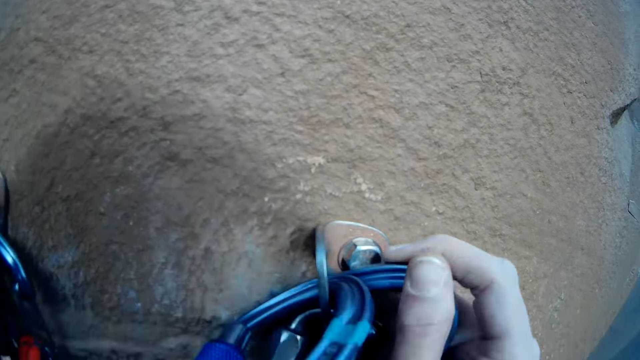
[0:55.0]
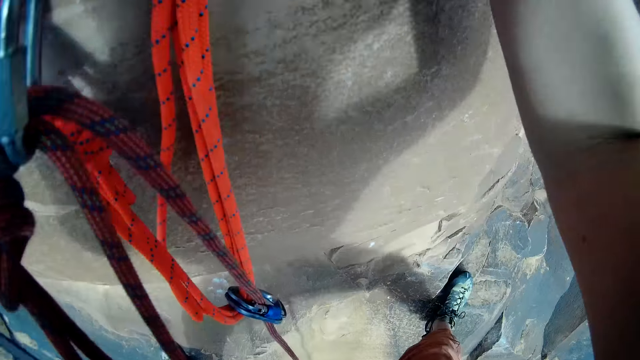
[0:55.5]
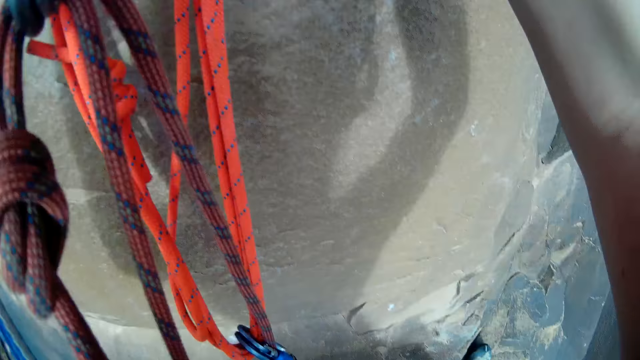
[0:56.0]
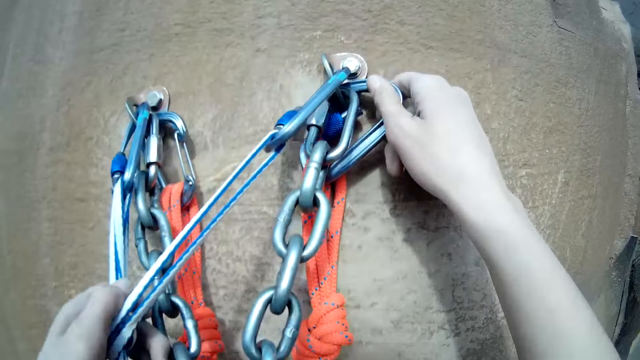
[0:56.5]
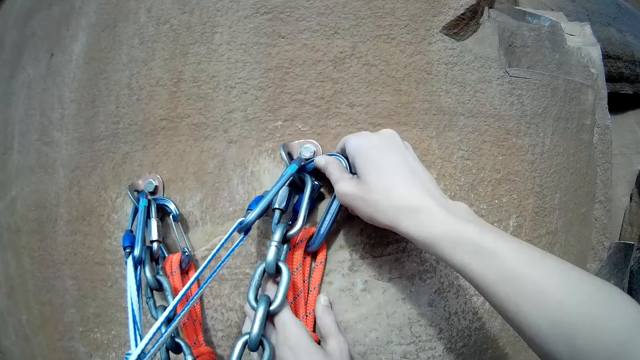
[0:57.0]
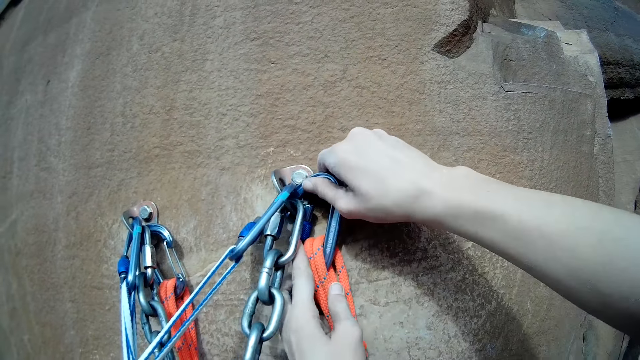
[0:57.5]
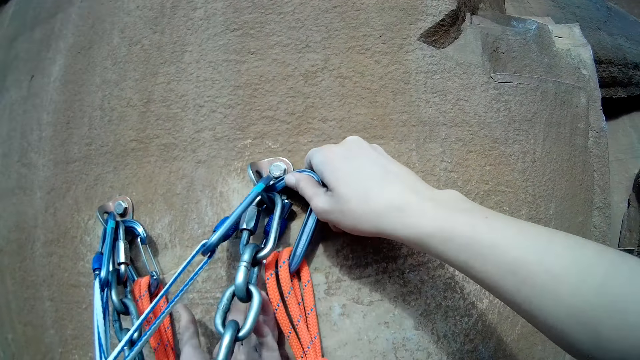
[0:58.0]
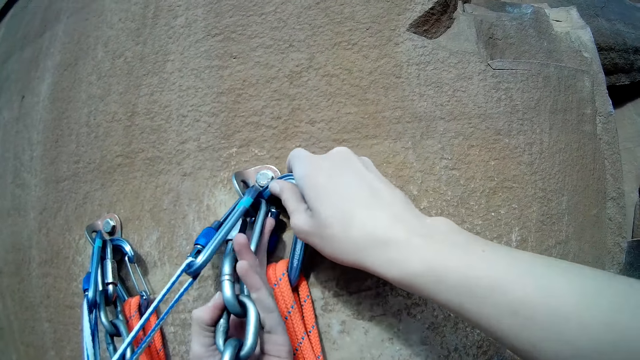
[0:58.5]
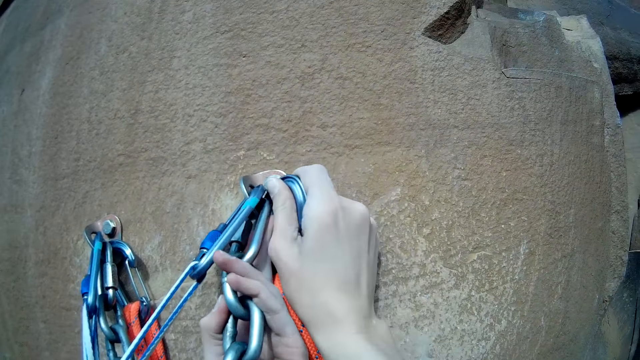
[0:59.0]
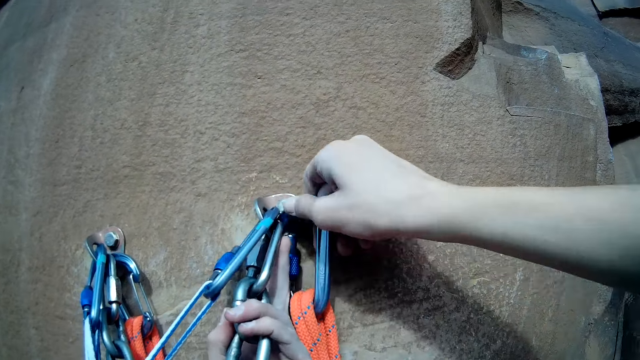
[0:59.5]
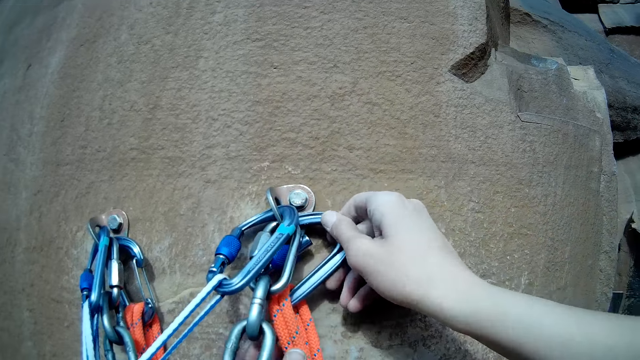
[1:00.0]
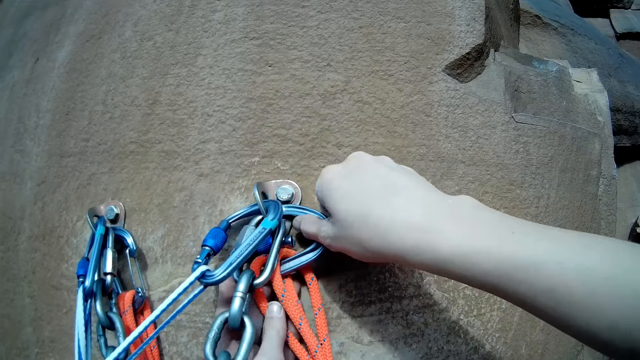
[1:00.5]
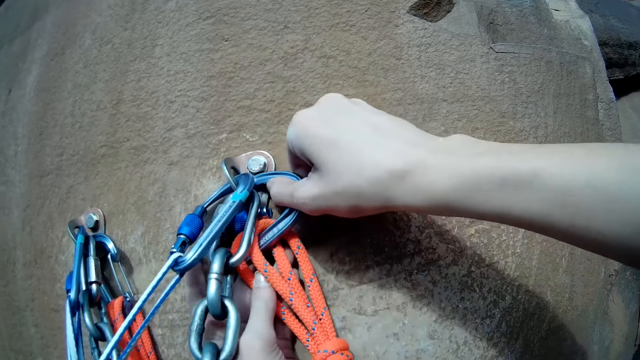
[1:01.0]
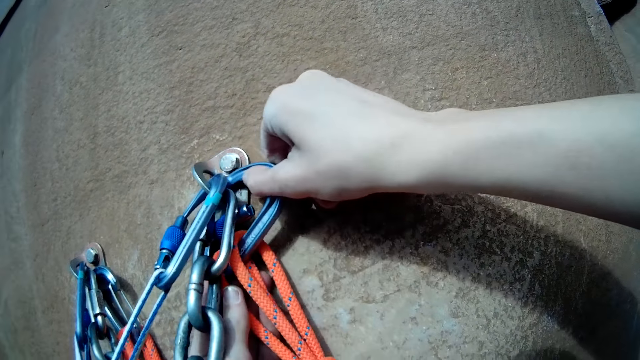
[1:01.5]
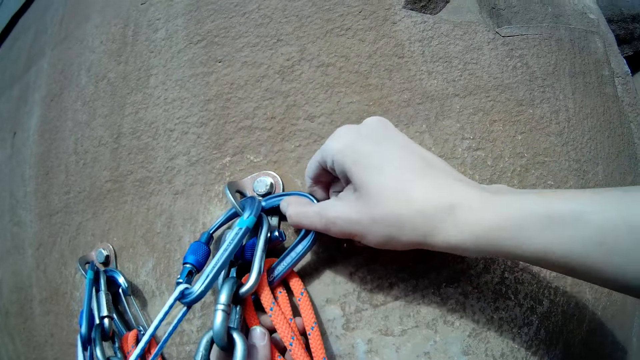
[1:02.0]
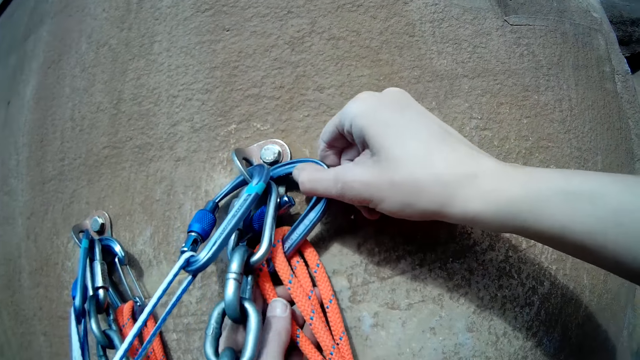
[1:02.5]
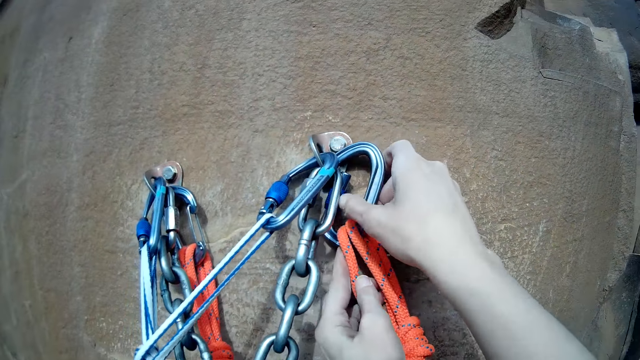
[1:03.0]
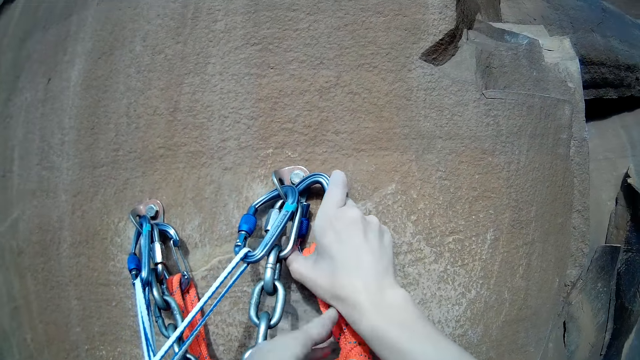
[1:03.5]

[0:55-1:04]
The camera wearer unhooks another carabiner from the rock climbing anchor with his hand.

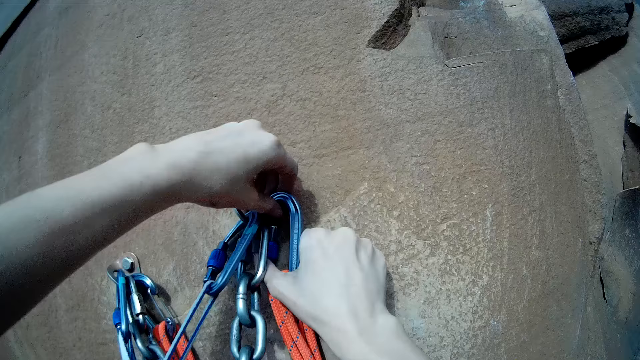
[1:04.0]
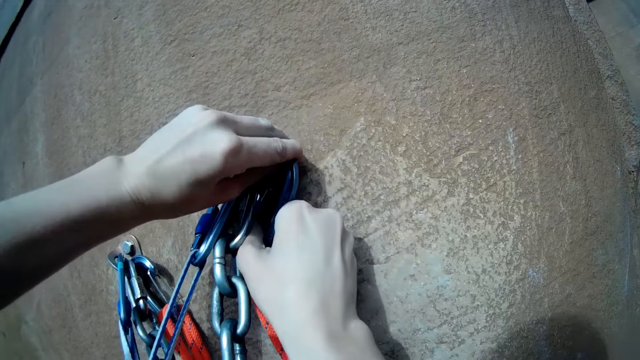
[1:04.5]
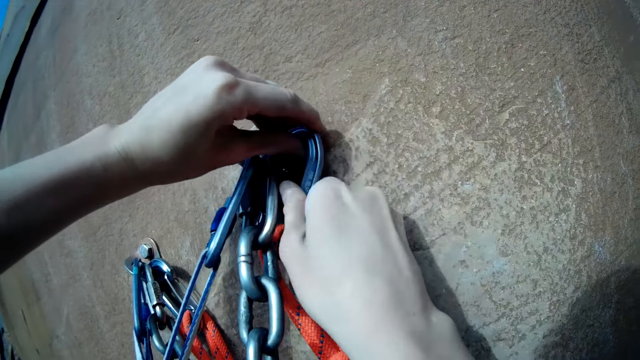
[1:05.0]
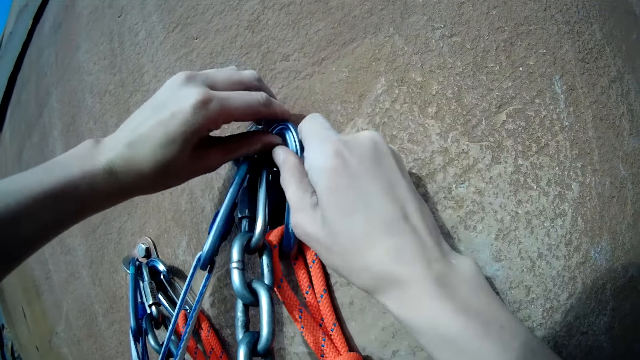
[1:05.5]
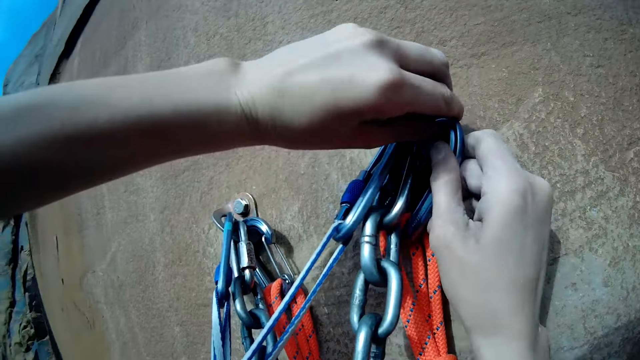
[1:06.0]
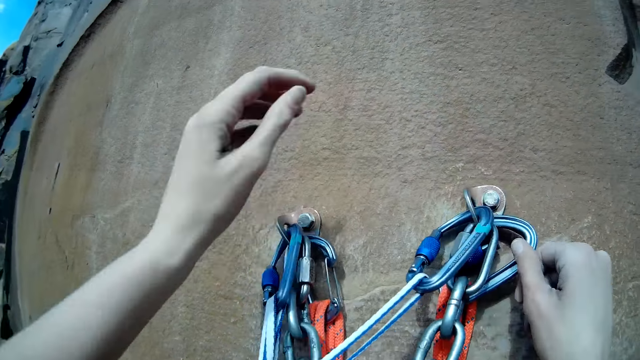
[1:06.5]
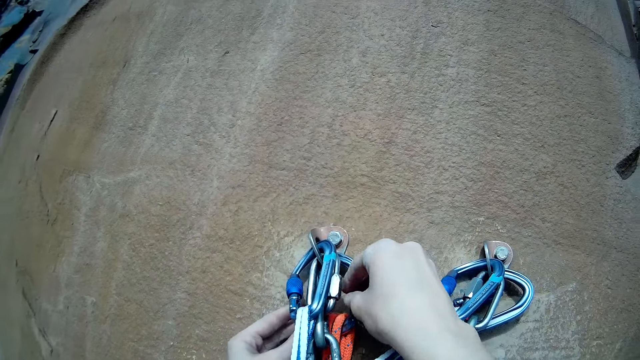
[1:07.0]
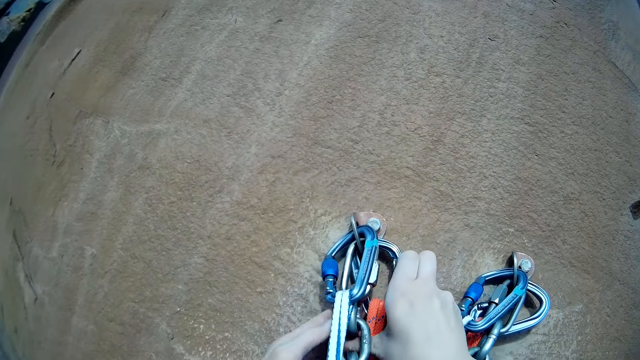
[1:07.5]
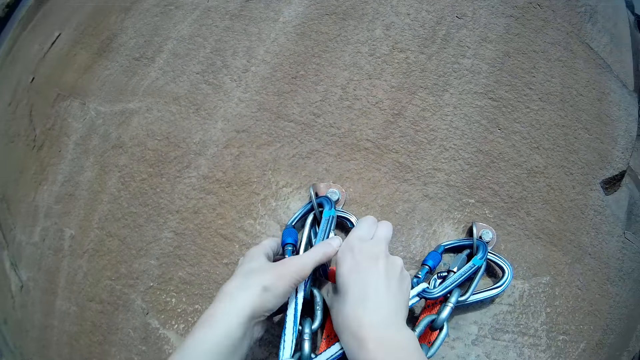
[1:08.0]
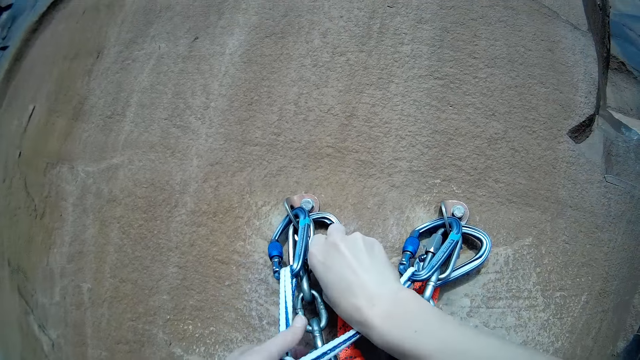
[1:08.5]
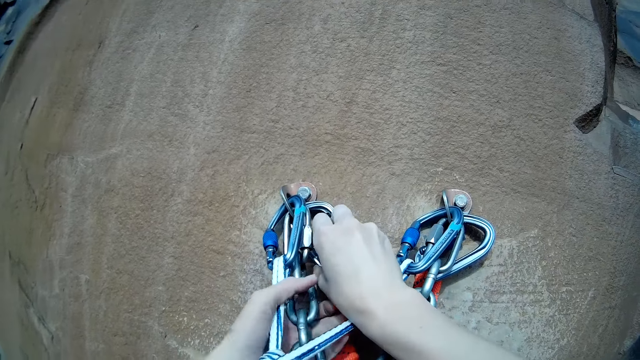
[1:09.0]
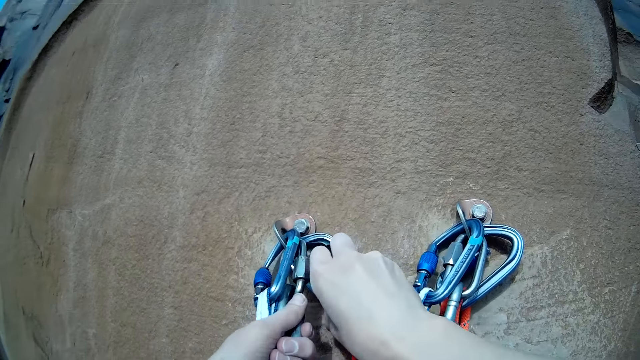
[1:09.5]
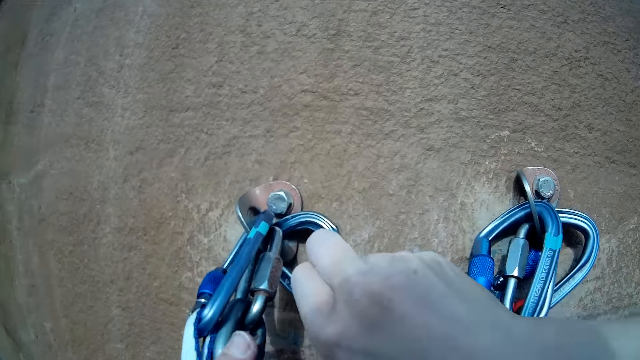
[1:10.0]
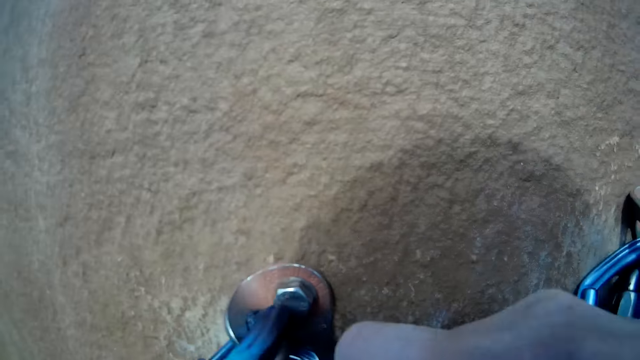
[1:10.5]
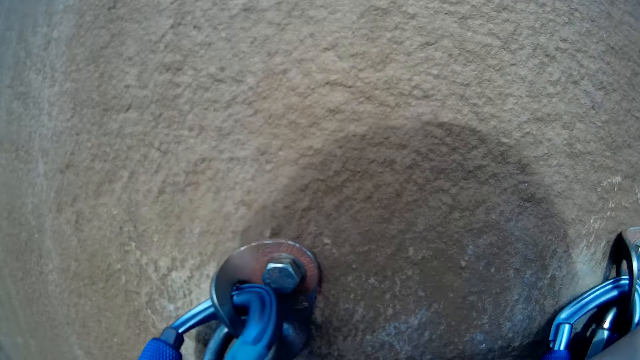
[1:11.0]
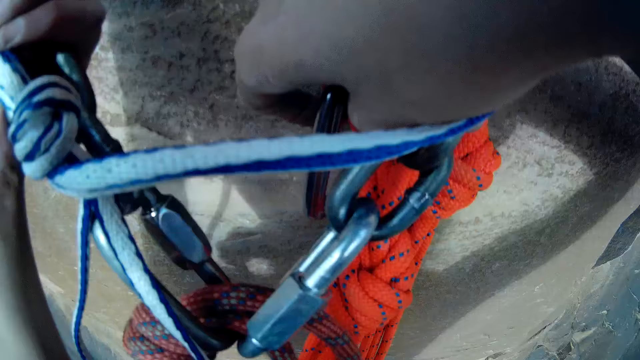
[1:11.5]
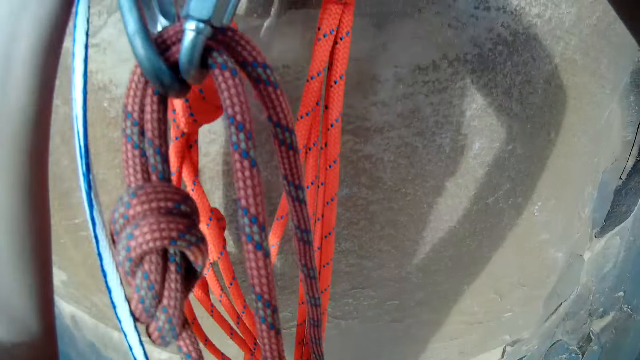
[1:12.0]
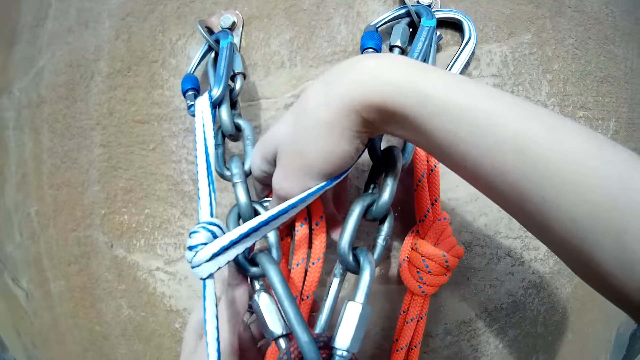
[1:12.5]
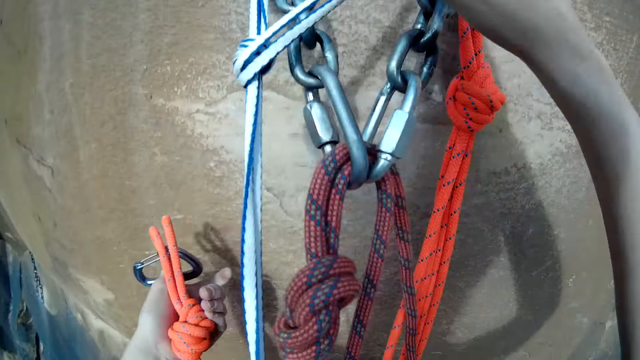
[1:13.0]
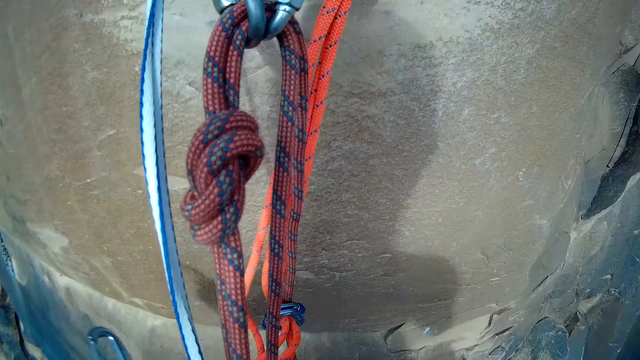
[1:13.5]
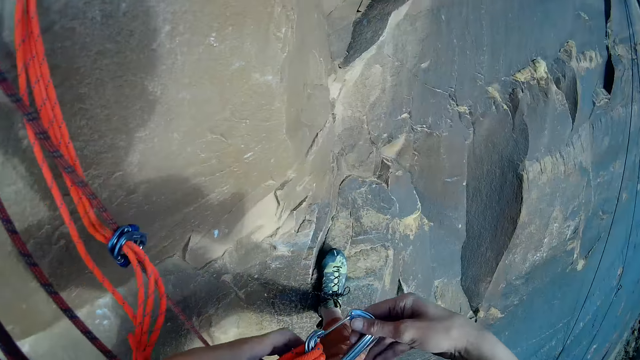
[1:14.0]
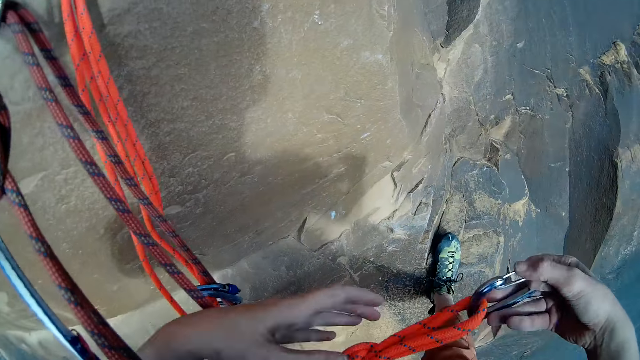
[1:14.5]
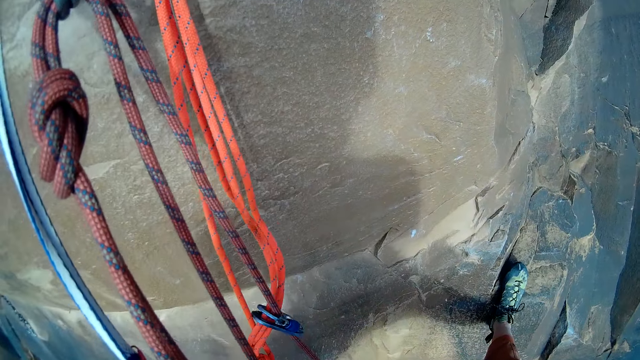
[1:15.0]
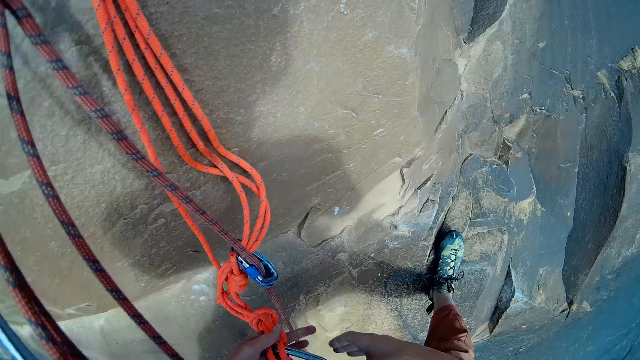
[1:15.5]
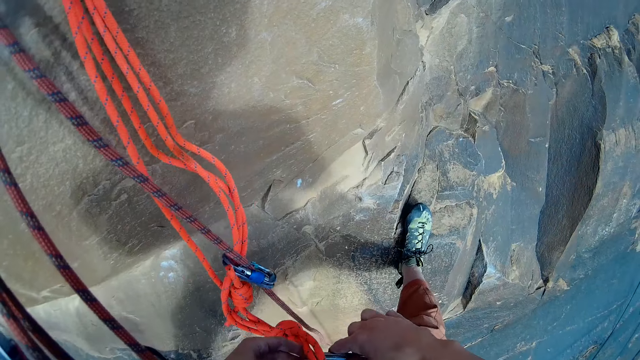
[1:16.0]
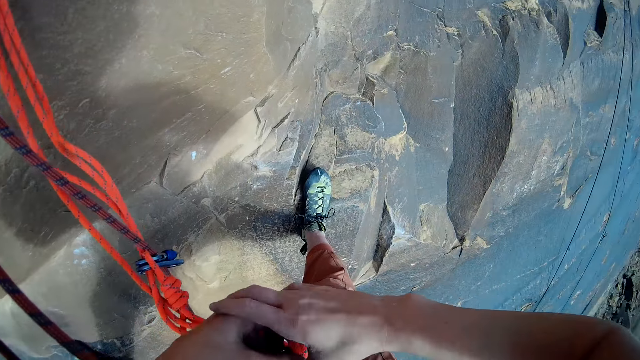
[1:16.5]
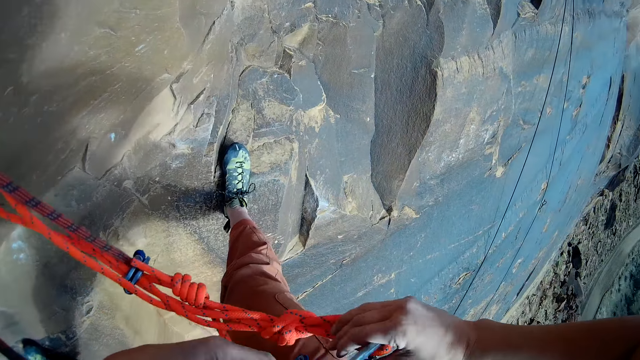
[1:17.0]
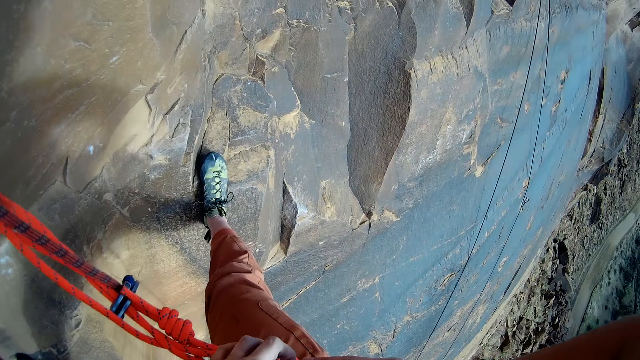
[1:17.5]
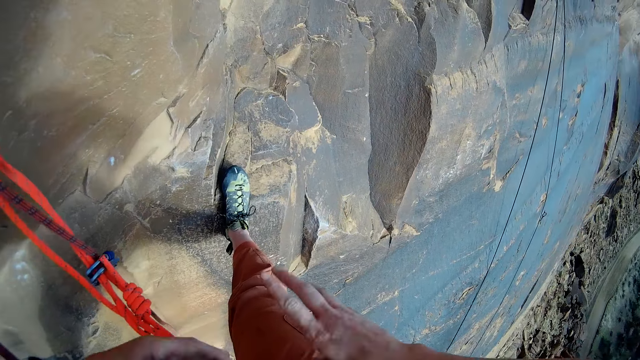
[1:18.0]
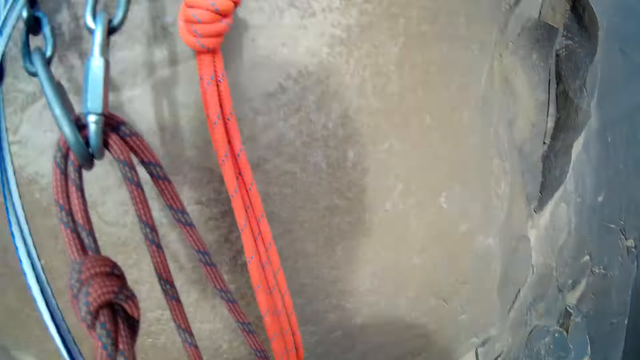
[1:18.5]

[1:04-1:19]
The camera wearer holds the snap hook. He holds the chain. He looks at the ropes. He hooks the carabiner to his waist strap with his hands.
